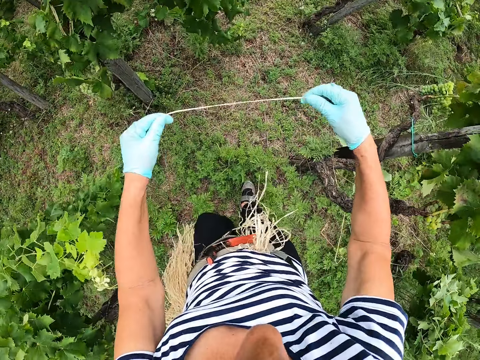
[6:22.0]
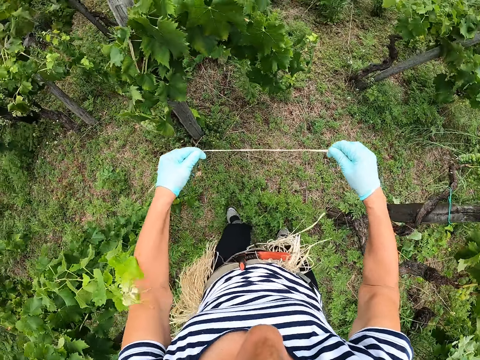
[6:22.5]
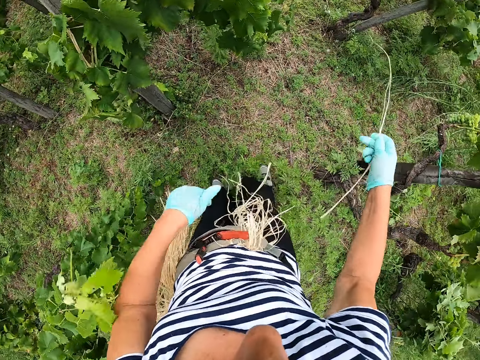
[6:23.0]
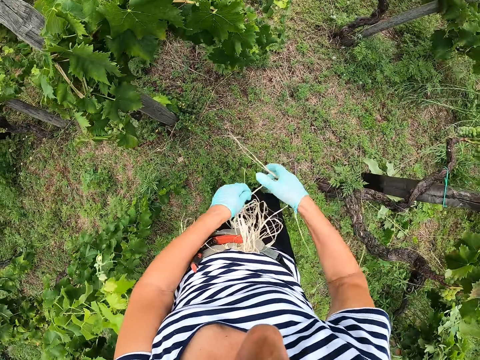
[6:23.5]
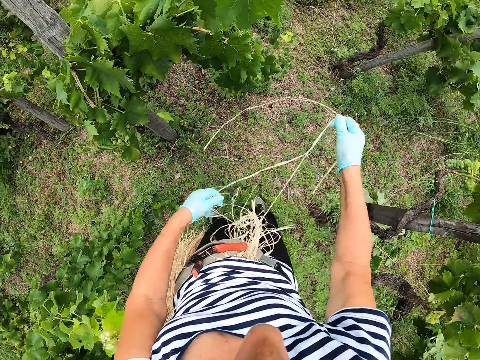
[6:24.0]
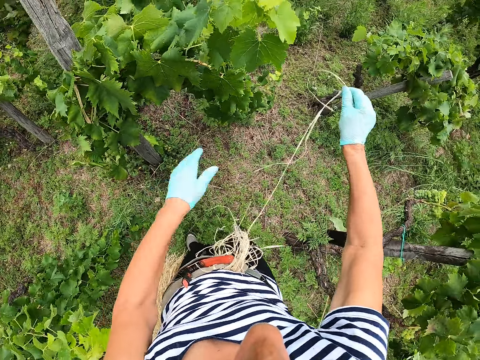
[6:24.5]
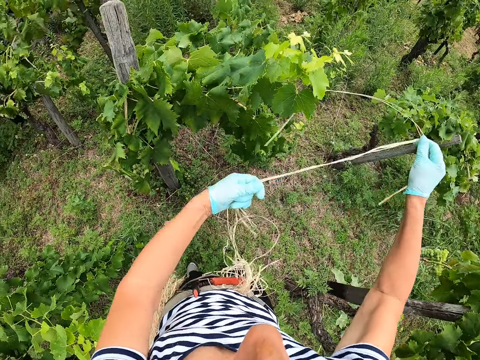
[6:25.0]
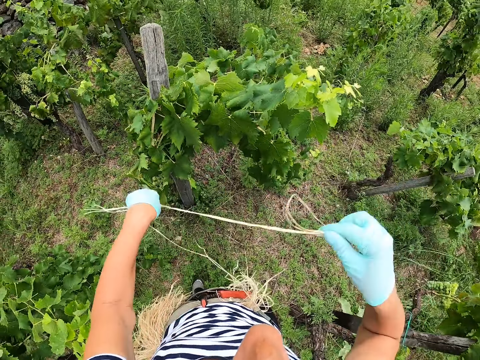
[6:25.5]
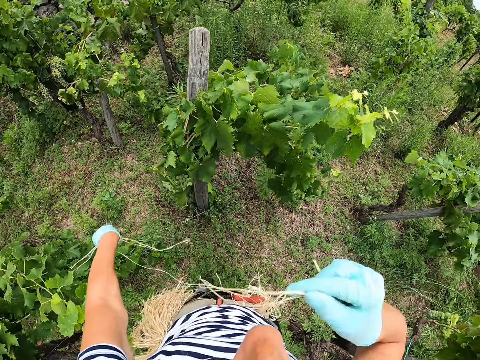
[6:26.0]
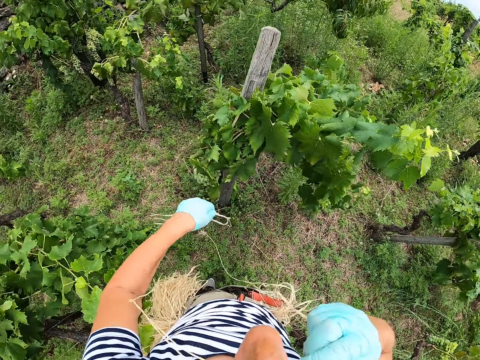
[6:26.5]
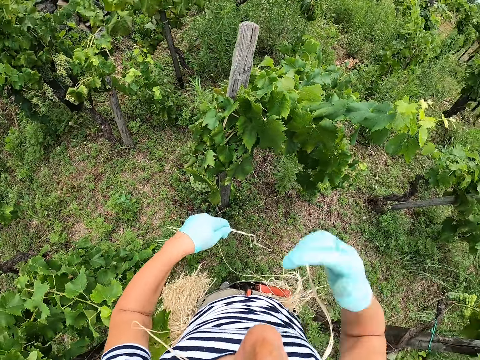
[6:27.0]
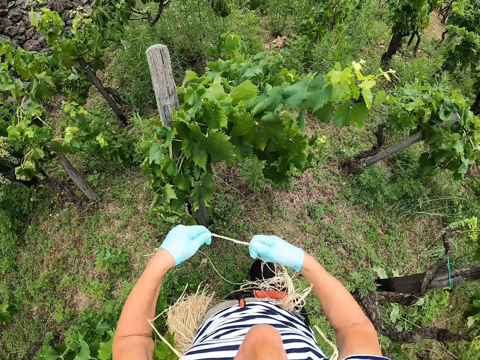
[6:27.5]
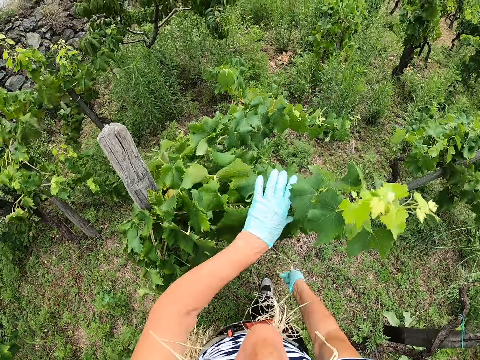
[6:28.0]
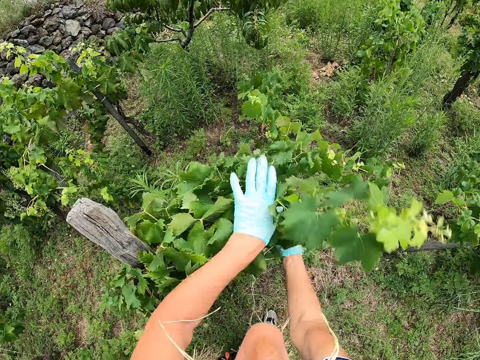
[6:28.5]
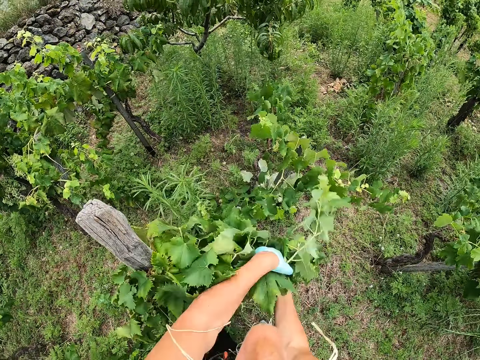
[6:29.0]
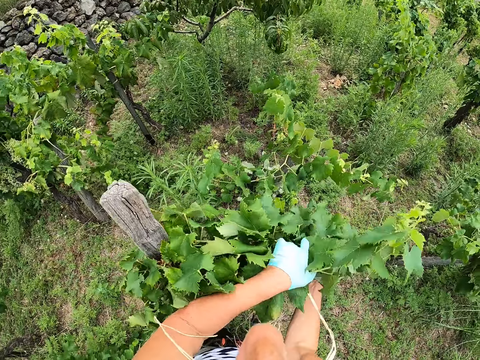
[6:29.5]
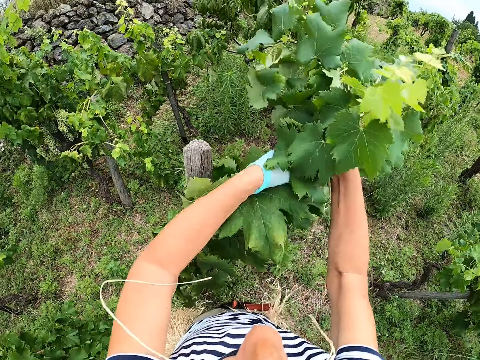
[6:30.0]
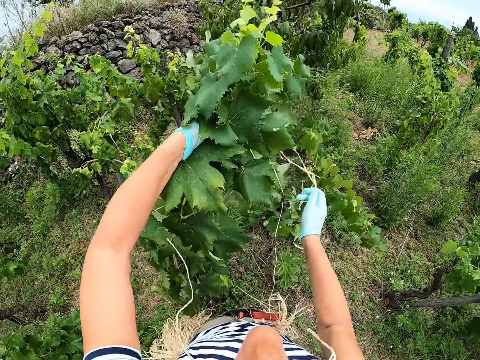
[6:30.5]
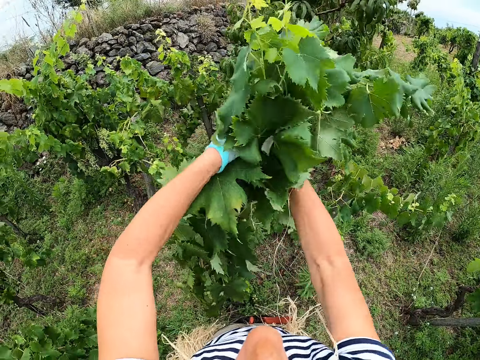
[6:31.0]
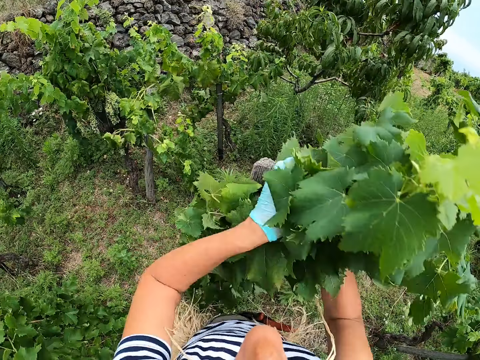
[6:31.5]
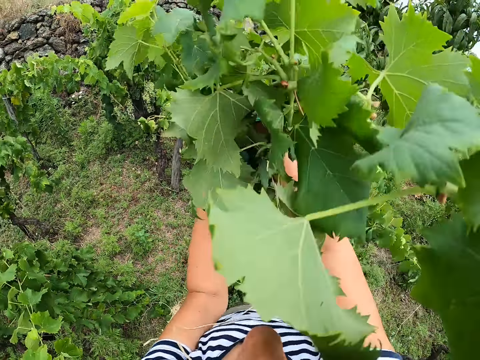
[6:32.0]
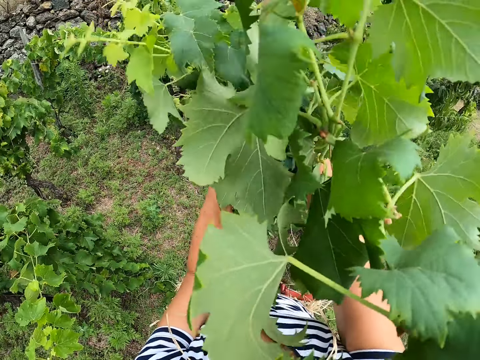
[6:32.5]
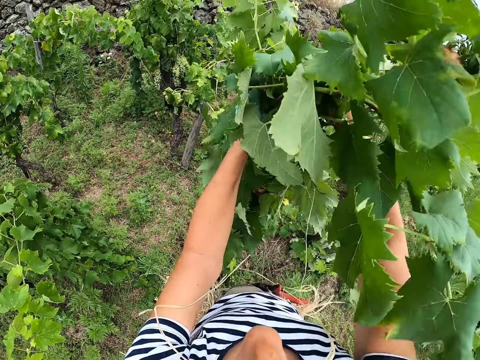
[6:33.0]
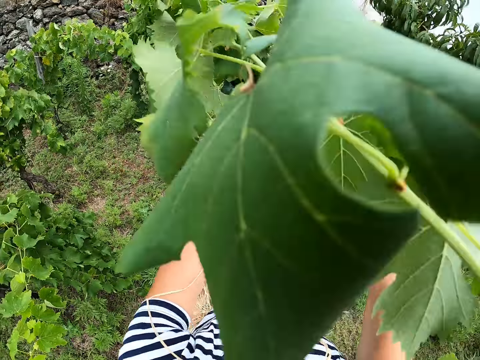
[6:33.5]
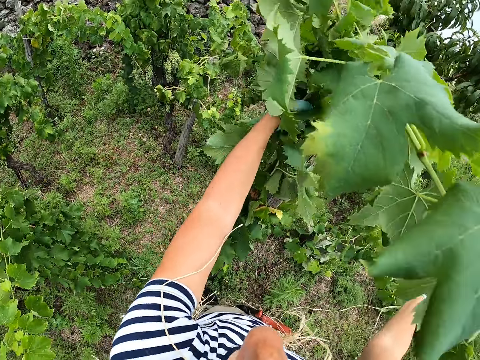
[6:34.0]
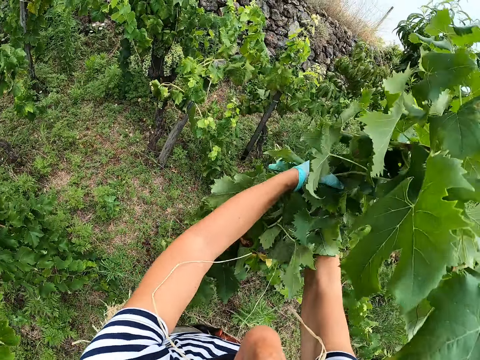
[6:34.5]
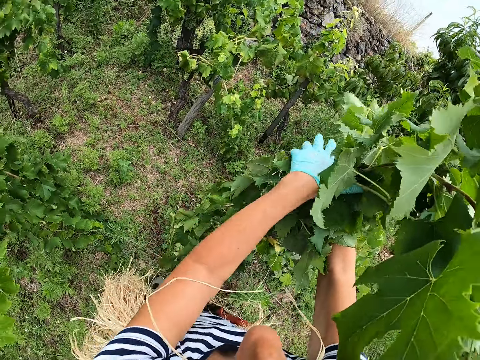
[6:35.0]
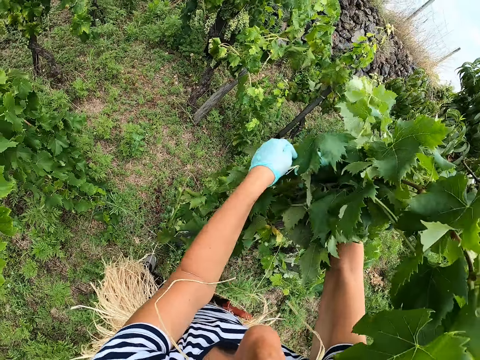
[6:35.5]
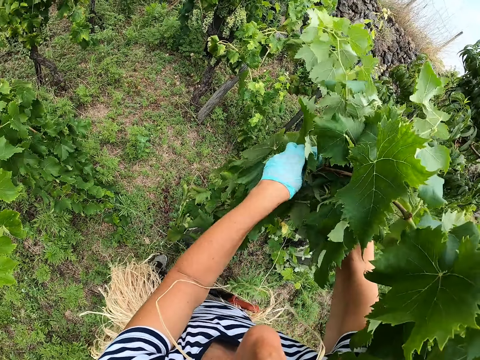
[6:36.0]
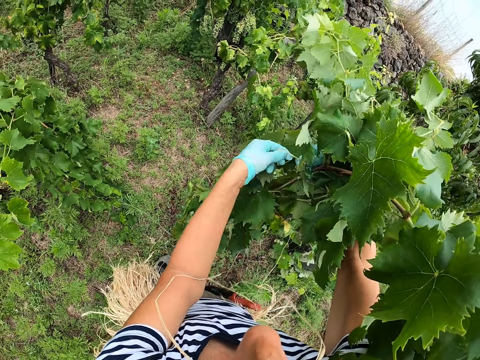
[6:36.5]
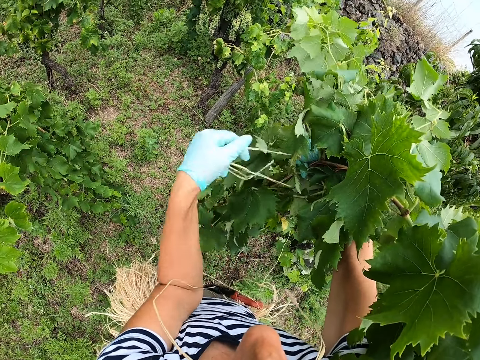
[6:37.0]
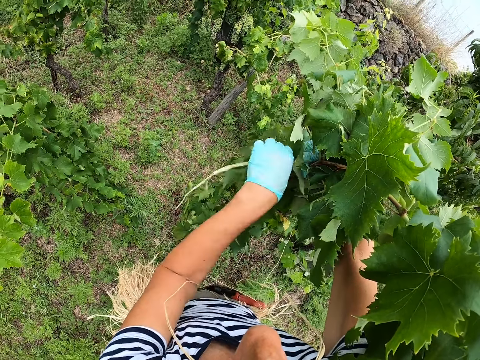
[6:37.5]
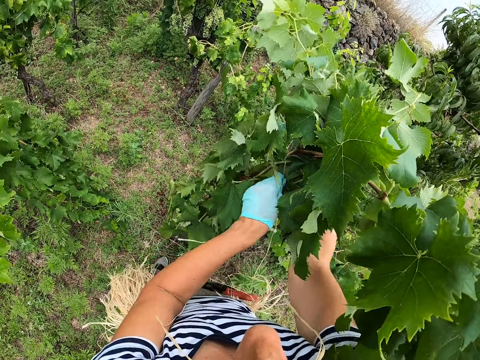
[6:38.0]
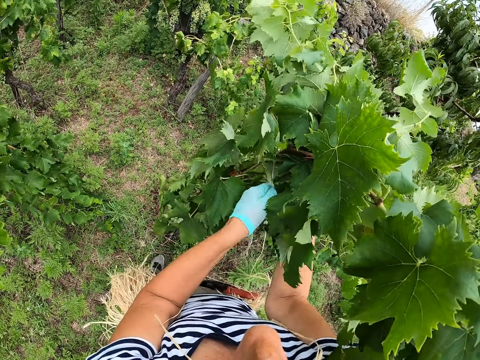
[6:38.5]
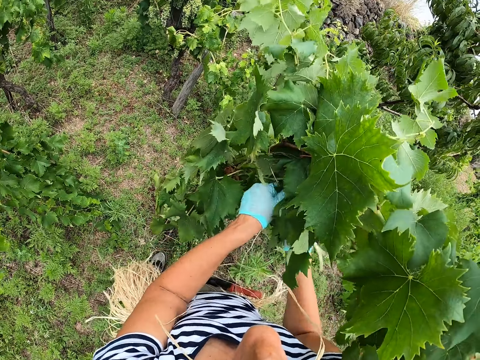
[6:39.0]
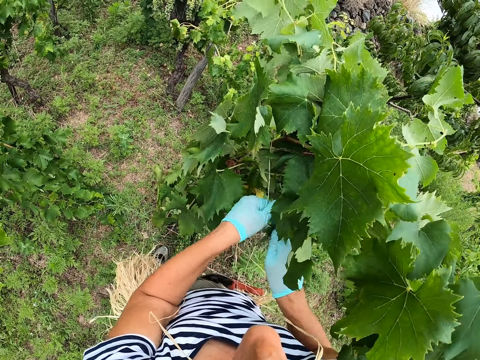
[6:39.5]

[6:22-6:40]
The camera wearer picks sisal fiber from the waist. They hold the sisal fiber with both hands. They put the sisal fiber in the mouth. They attach a plant to the stake. They hold the plant. They tie the plant to the stake using the sisal fiber.

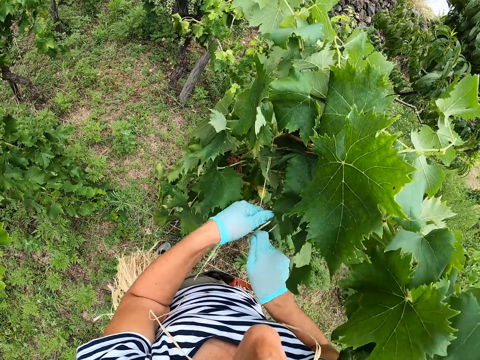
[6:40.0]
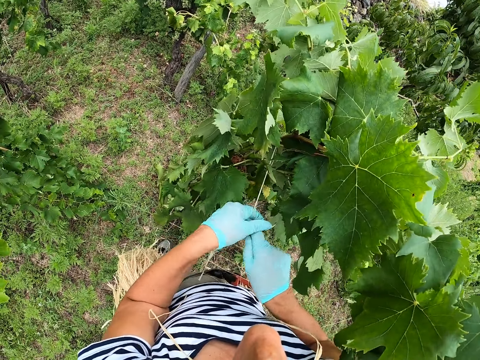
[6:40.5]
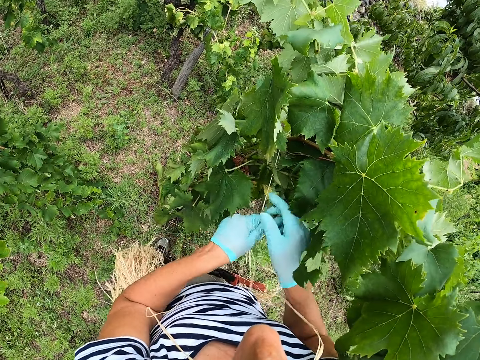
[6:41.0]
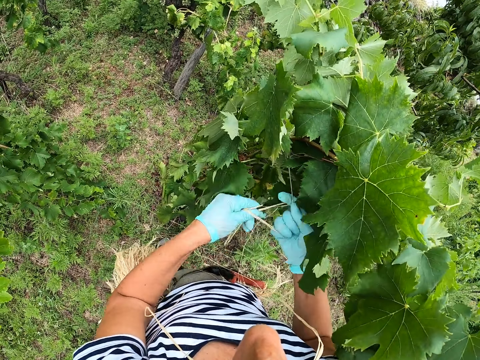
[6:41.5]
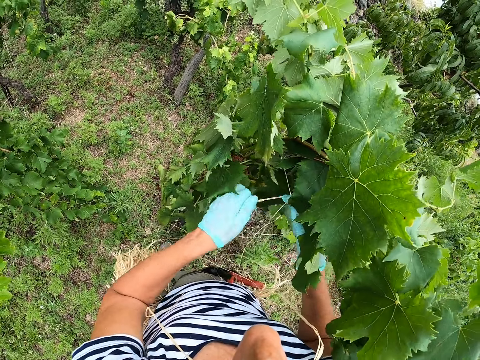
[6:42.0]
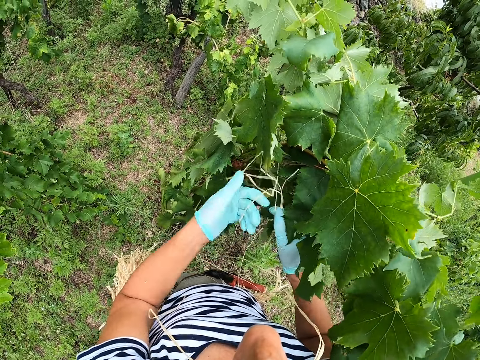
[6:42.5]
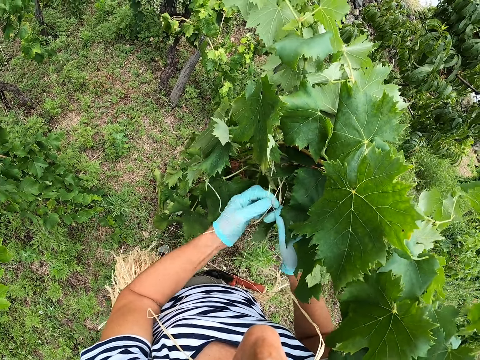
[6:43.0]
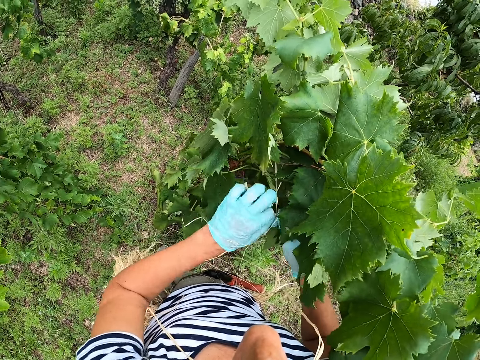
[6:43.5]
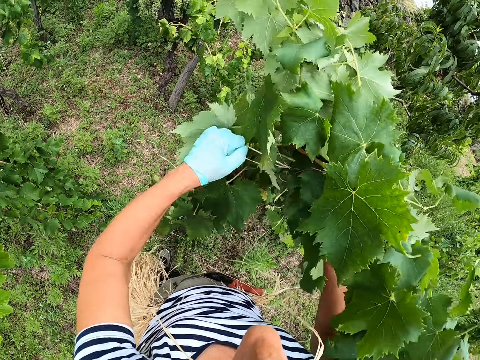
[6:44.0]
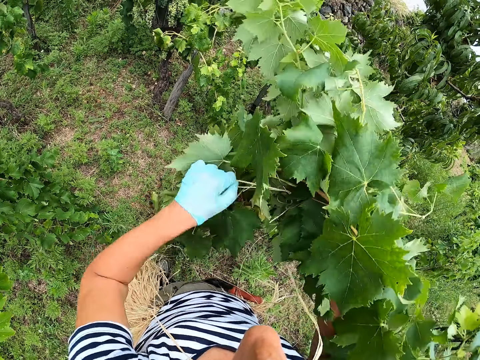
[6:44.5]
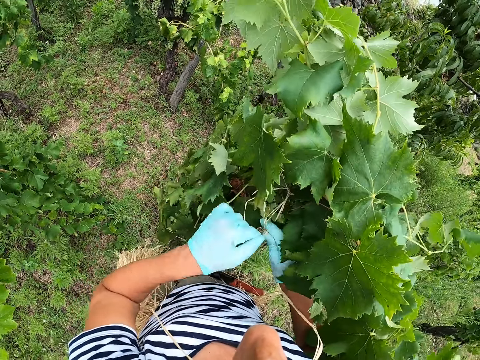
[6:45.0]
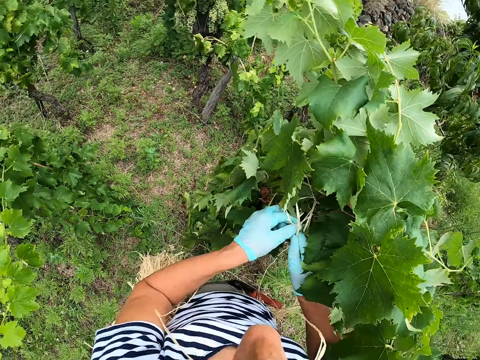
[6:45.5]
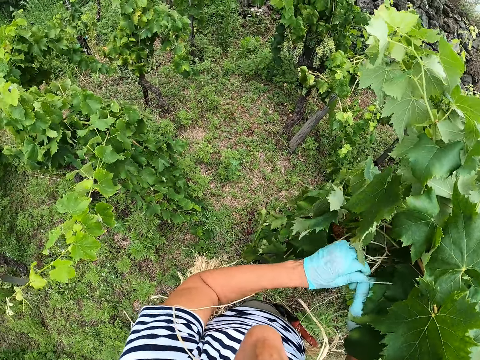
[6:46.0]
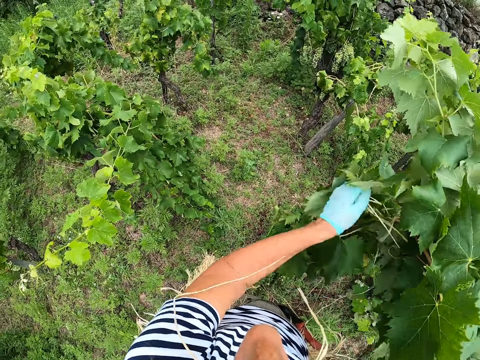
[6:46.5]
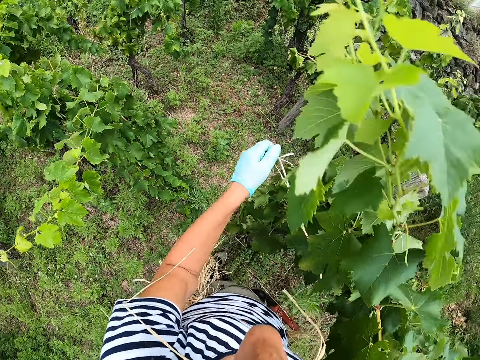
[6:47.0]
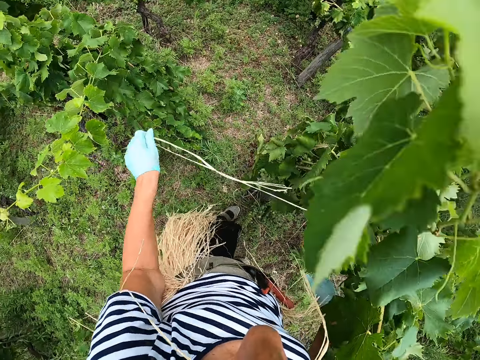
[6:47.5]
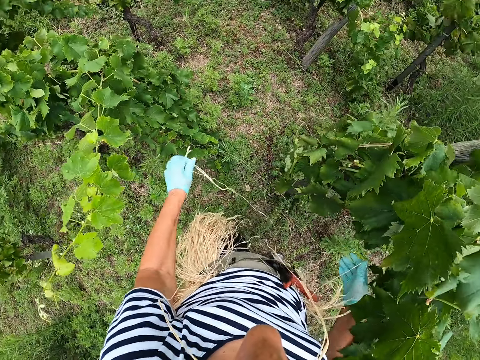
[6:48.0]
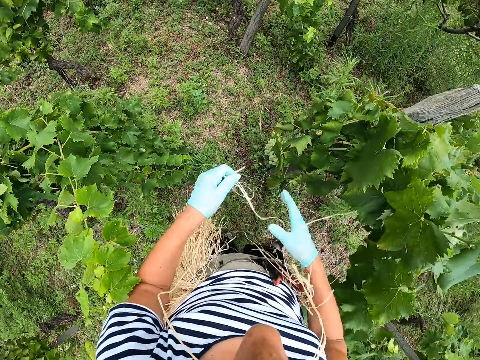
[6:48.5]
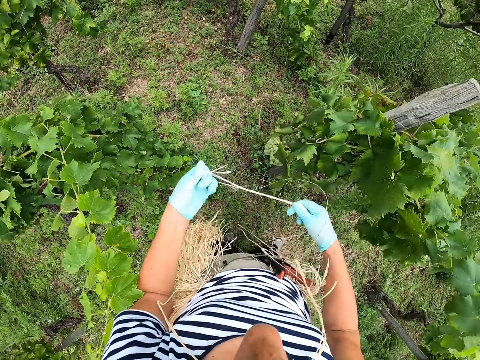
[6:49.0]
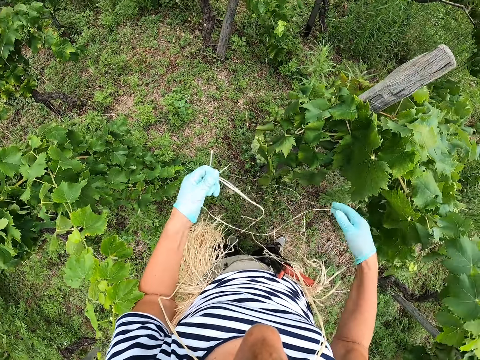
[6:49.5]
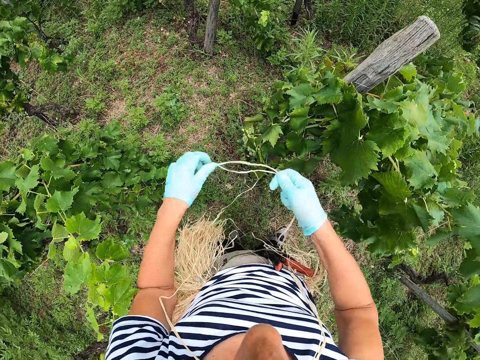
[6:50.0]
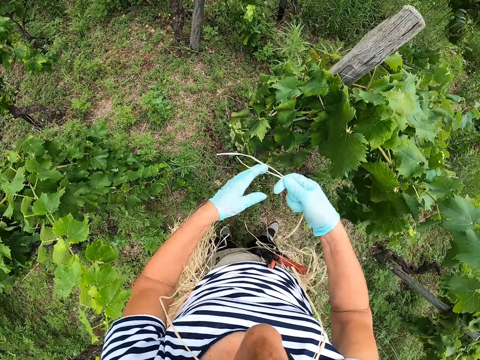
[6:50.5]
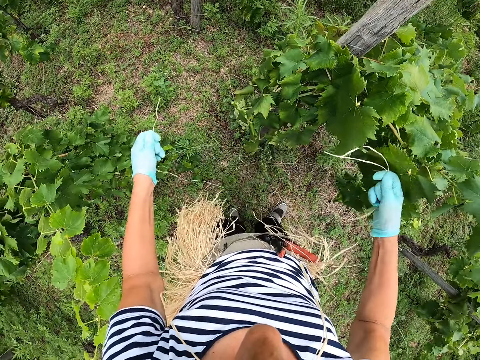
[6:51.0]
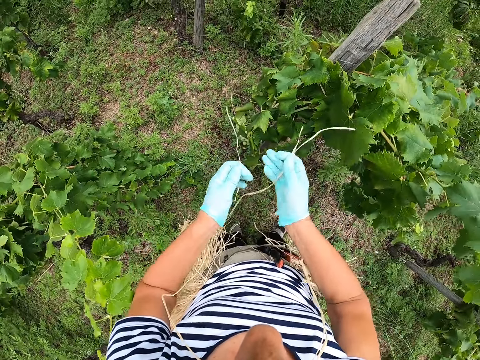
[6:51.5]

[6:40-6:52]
The camera wearer separates the sisal fiber in the hands. They transfer the sisal fiber to the left hand.
